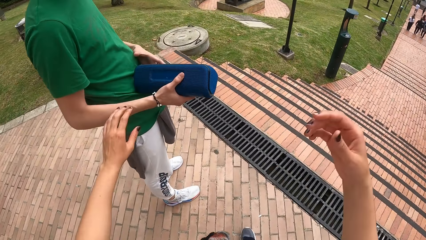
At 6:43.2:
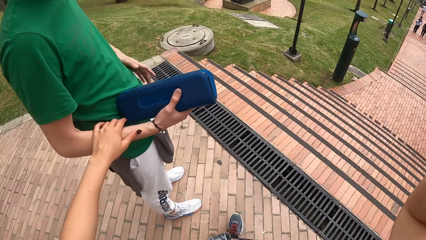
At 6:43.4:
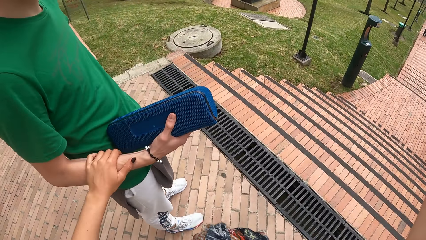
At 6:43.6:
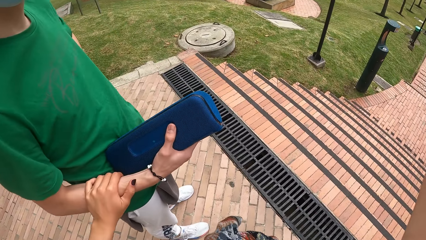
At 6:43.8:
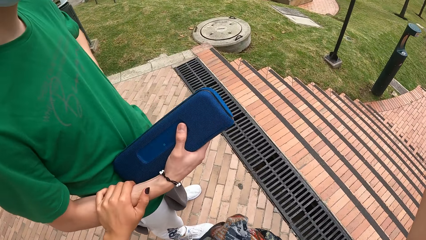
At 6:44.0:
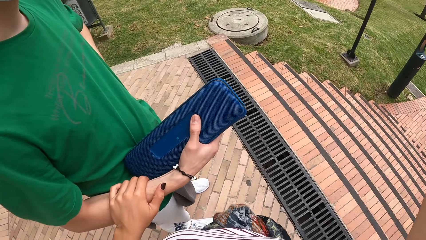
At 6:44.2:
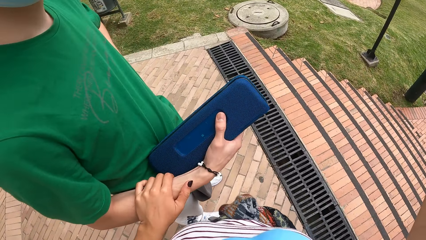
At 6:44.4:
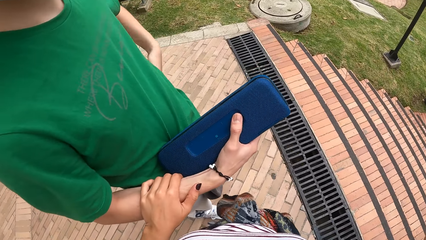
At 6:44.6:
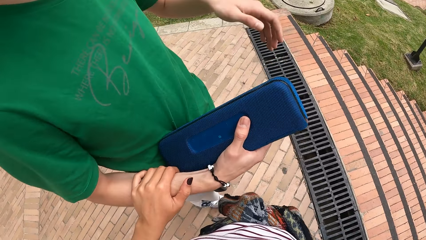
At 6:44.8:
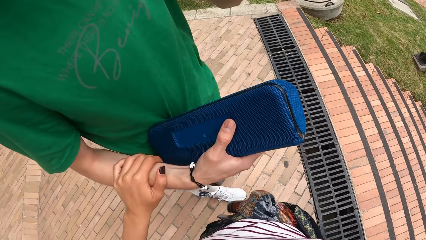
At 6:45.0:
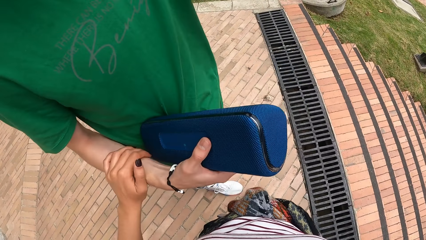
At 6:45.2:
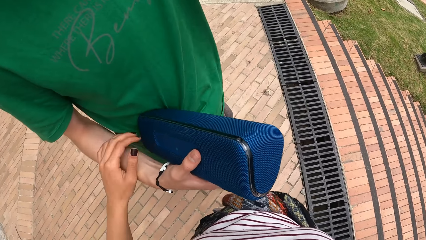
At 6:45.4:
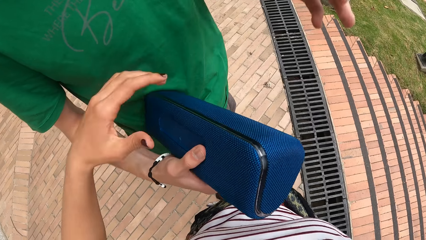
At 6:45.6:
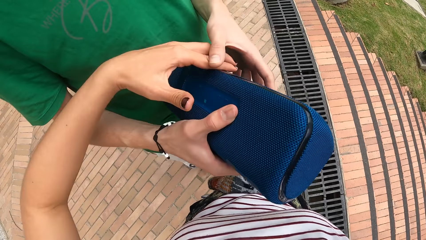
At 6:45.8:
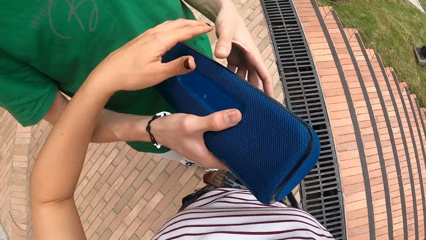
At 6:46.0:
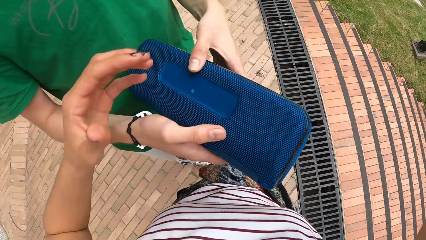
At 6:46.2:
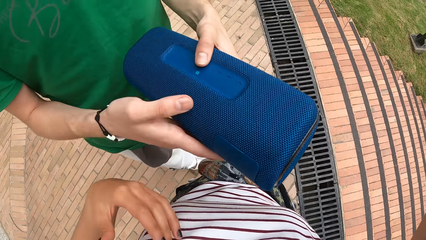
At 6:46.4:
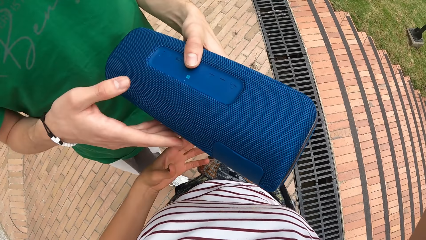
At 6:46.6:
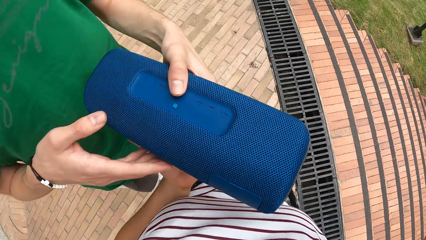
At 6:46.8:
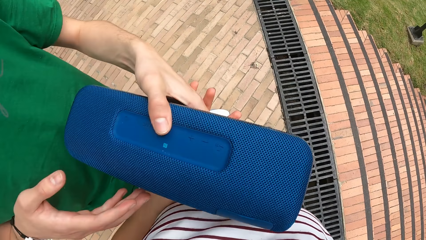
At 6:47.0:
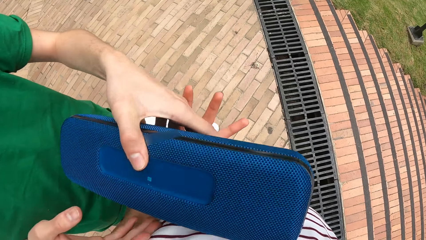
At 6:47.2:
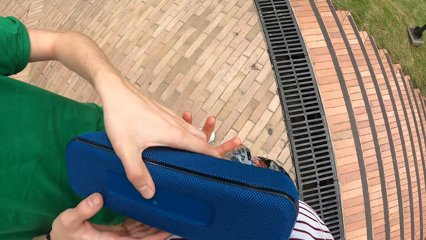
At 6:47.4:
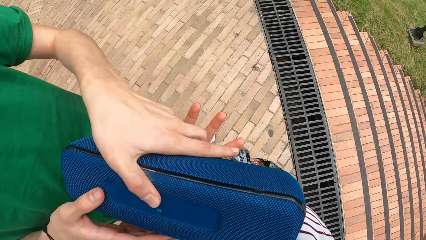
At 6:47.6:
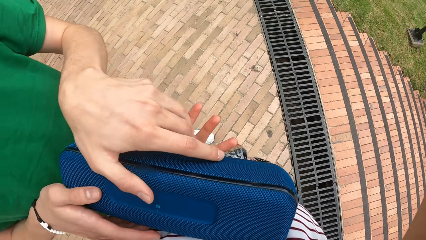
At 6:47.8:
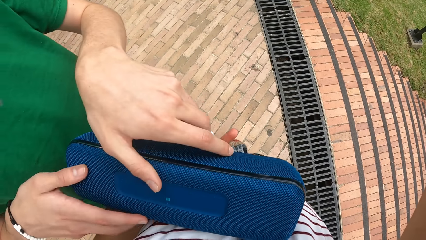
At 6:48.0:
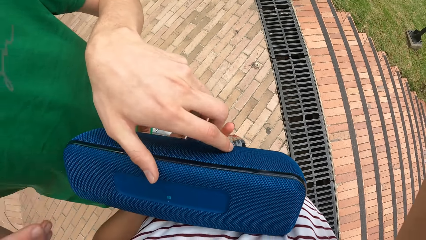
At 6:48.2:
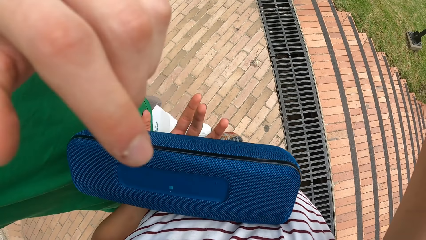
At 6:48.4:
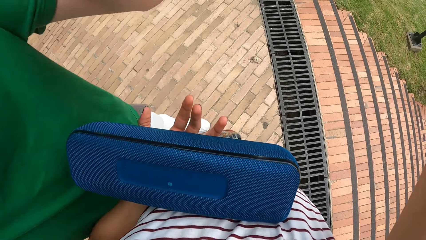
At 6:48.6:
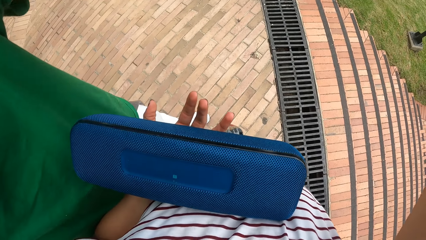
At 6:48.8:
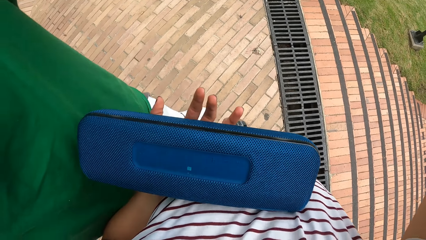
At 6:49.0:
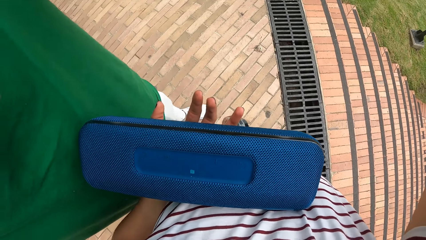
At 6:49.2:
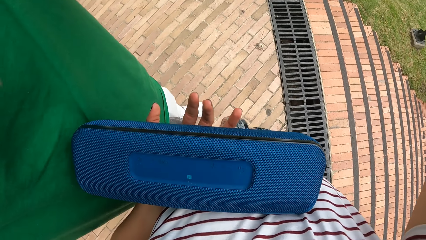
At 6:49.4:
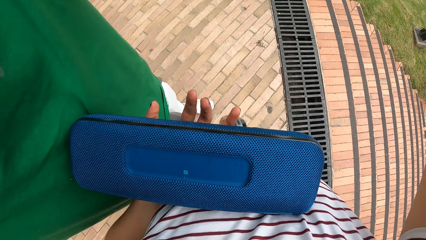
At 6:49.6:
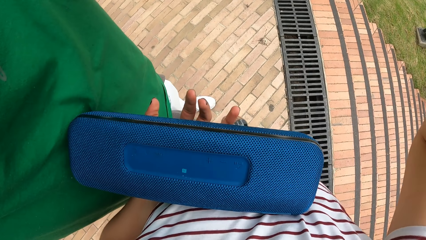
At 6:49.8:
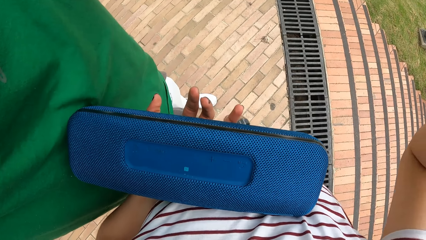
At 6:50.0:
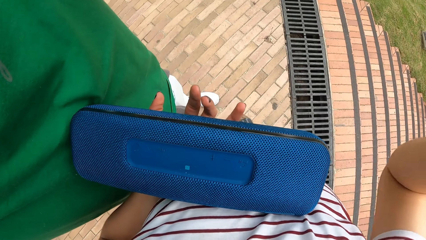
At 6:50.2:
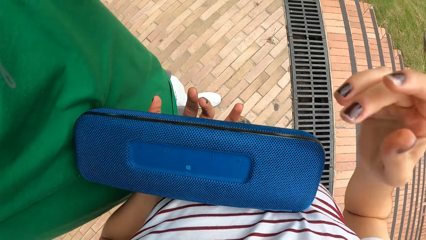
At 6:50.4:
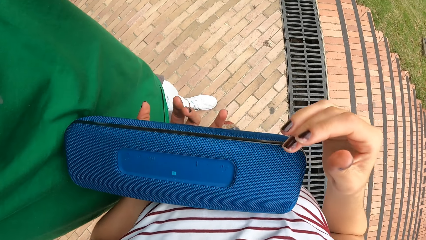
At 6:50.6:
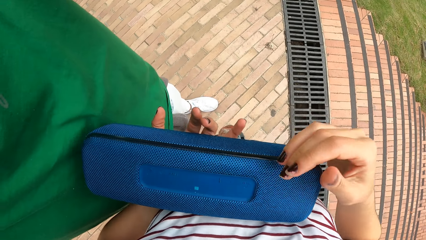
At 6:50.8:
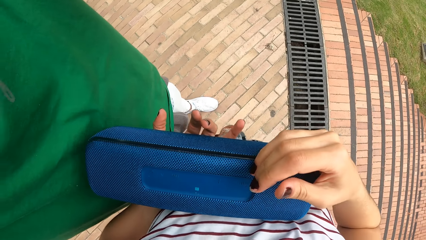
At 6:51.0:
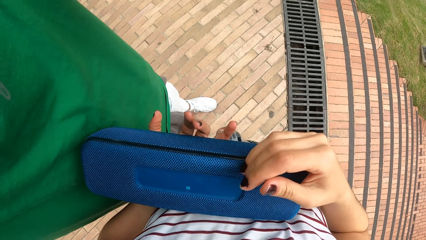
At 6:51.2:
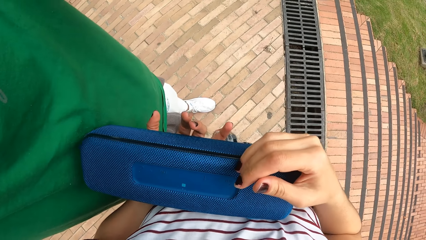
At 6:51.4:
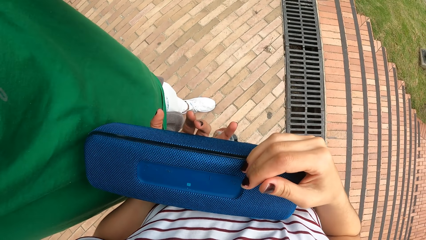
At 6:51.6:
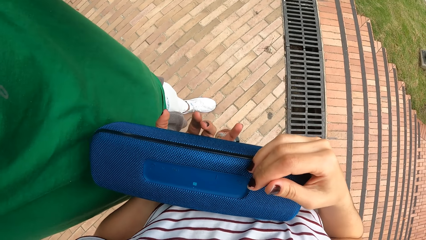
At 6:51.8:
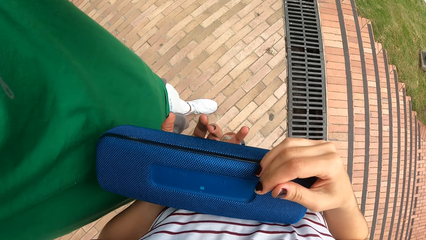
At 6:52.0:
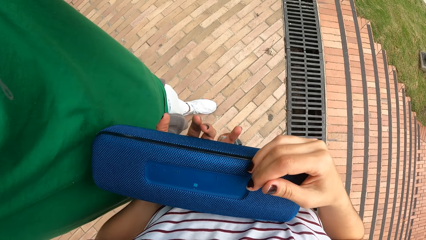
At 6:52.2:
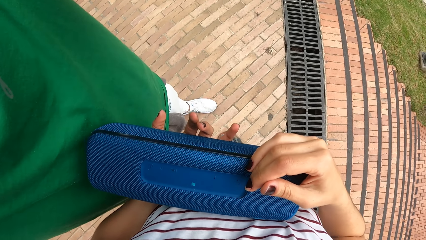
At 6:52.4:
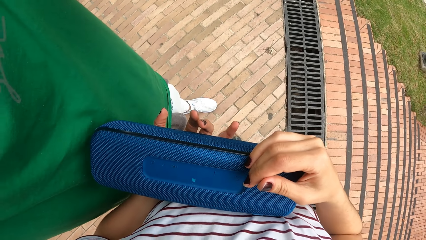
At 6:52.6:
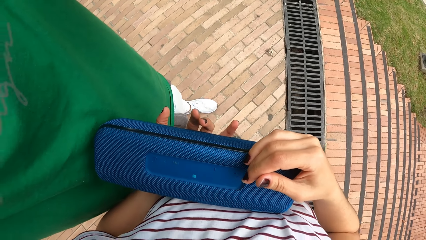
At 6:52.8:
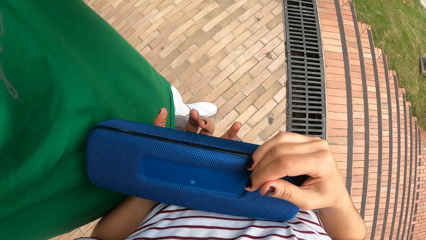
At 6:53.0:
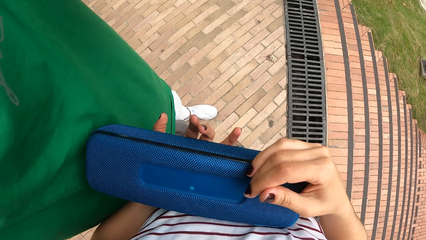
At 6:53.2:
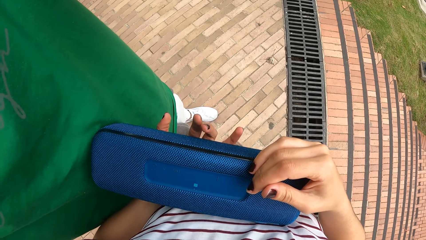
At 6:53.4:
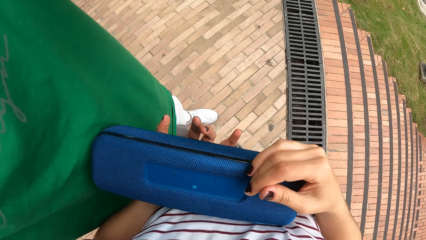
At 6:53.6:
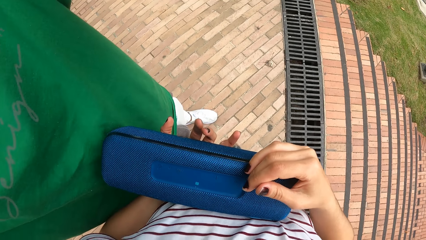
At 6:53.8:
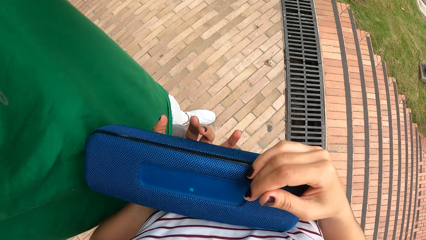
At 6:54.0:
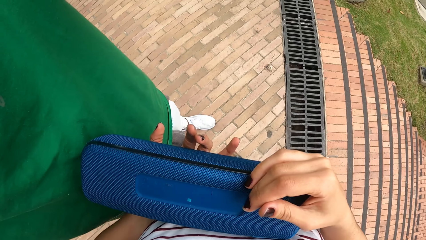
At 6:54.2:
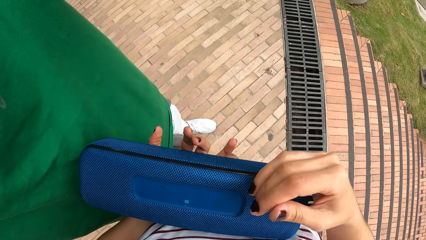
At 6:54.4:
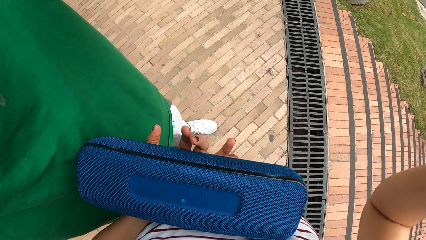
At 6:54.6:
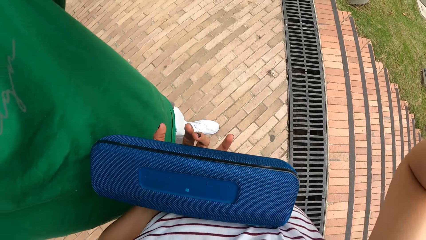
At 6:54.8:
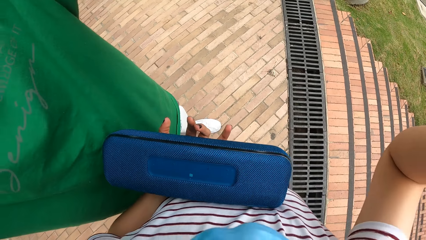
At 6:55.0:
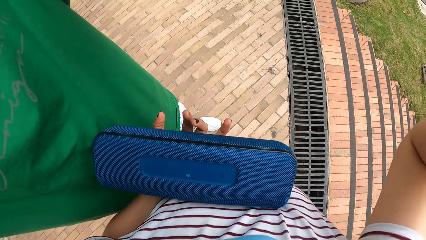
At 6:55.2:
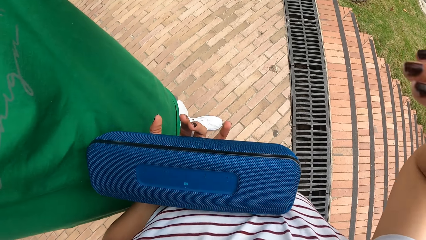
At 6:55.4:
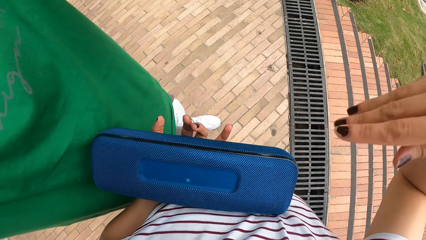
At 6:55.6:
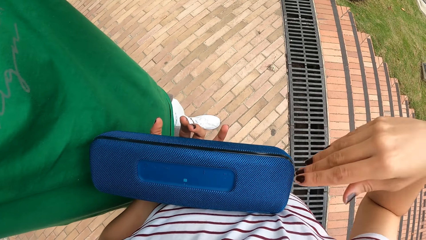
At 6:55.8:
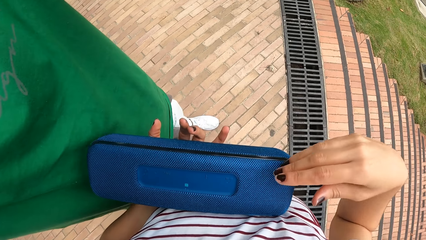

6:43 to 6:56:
The camera wearer touches the man's right hand. They hold the man's hand and talk to the man. The man interacts with the camera wearer. The camera wearer takes a Bluetooth speaker from the man. The man places the blue wireless speaker on the camera wearer's left hand with both hands. The man adjusts the camera wearer's camera. The camera wearer holds the wireless speaker with both hands.

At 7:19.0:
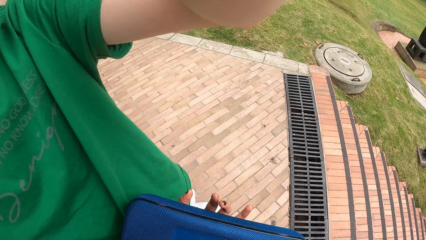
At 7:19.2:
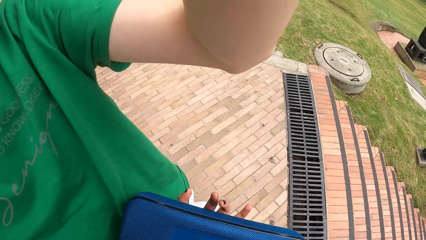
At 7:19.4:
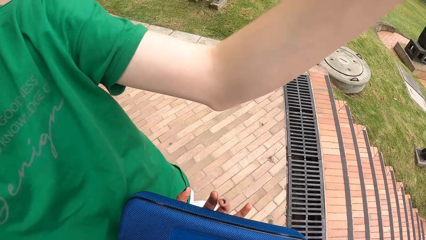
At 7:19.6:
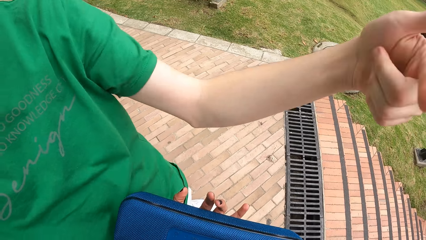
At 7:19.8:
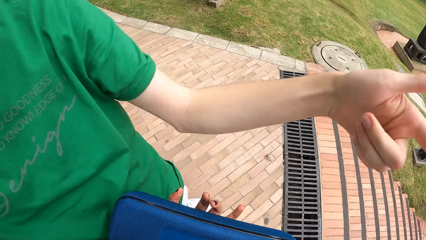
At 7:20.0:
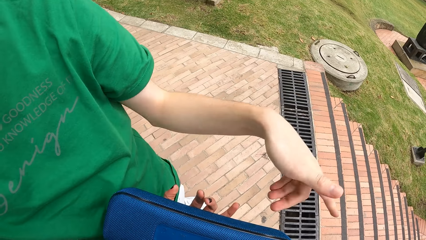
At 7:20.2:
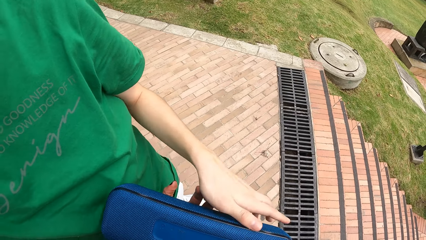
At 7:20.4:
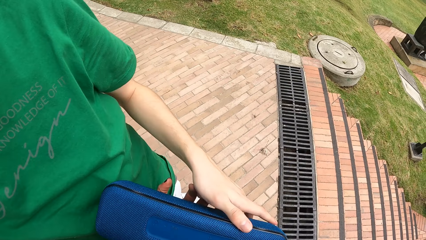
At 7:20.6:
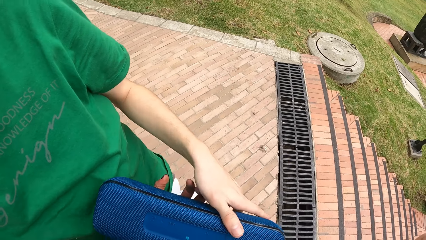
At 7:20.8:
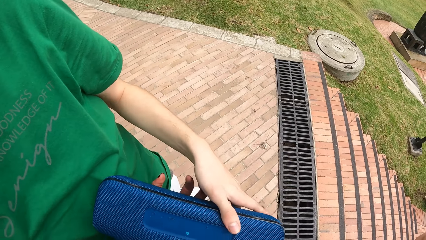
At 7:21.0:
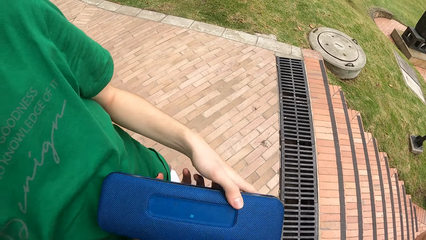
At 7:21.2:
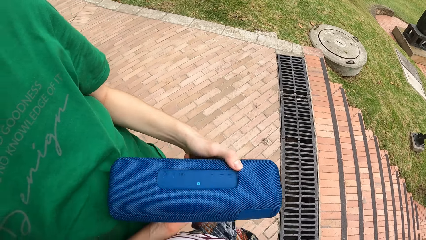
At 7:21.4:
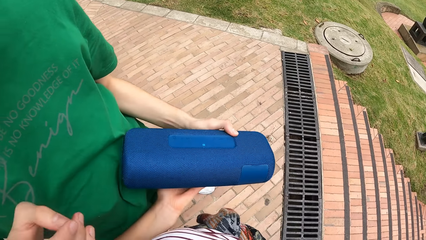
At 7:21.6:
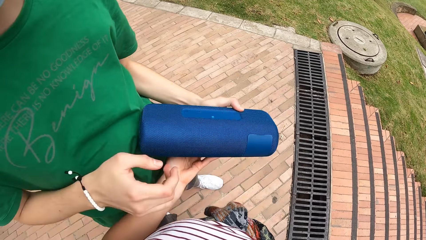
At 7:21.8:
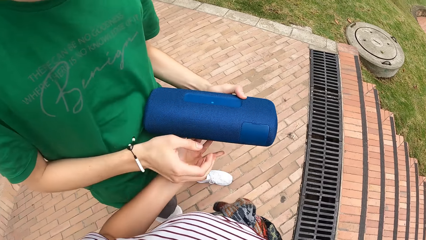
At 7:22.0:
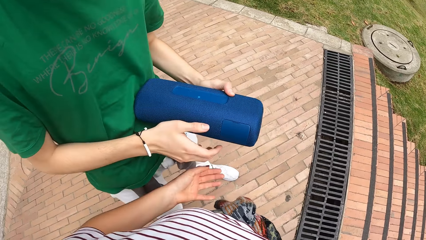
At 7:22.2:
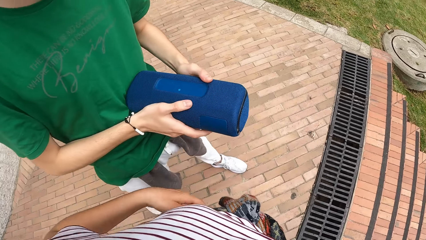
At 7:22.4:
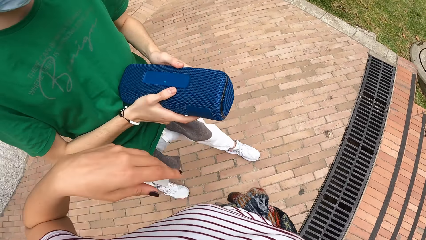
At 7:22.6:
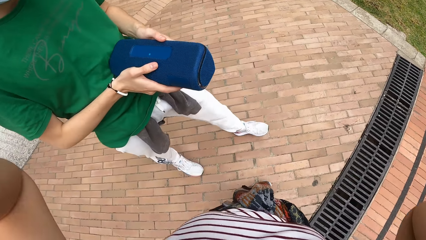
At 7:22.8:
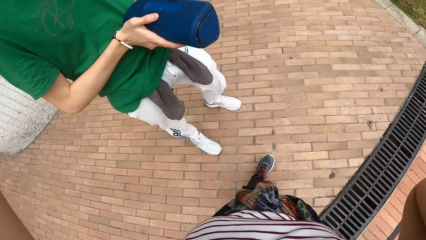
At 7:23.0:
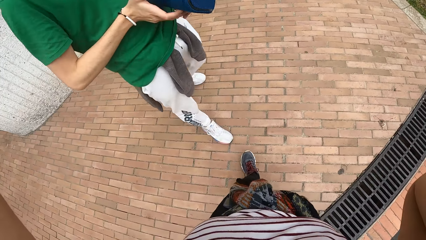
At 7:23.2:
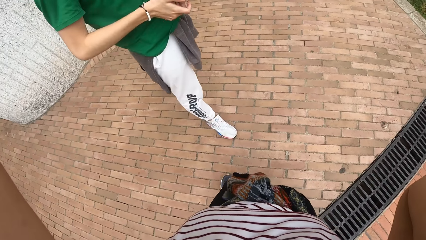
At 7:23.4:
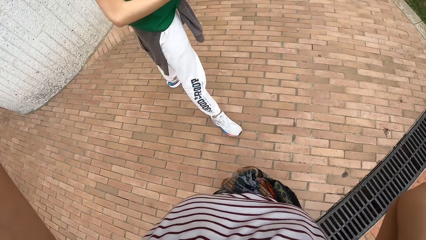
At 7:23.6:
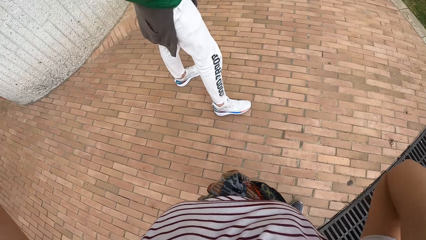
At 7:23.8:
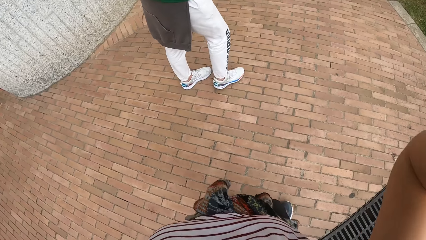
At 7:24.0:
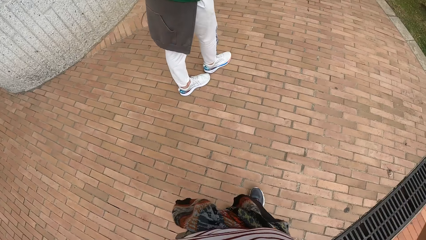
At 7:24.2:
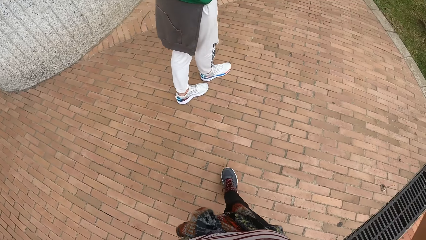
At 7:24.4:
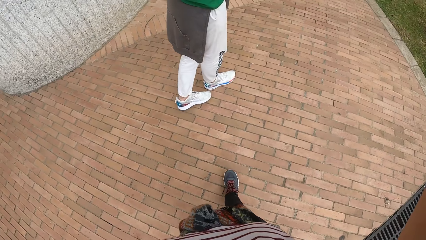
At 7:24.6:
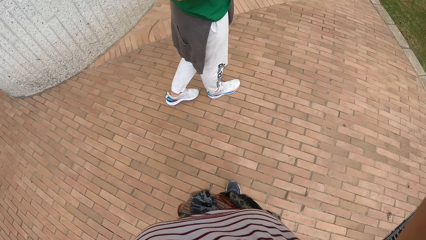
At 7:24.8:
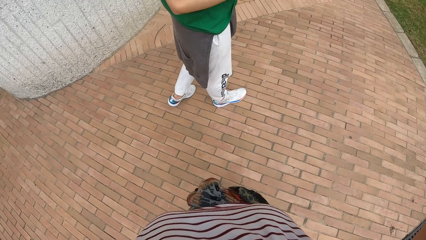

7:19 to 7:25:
The man picks up the blue wireless speaker from the camera wearer's left hand with his left hand. The camera wearer adjusts the camera.
